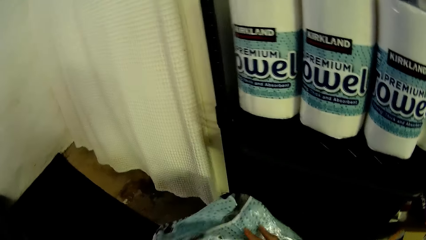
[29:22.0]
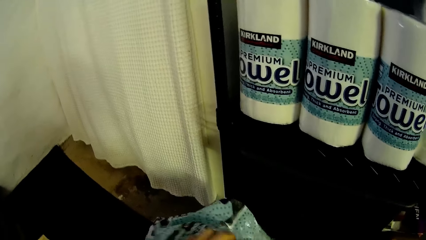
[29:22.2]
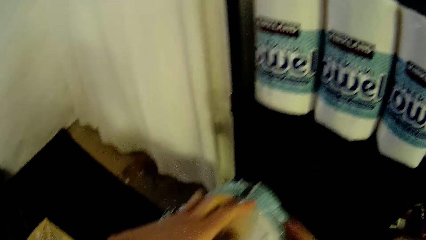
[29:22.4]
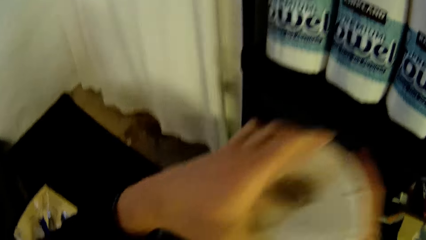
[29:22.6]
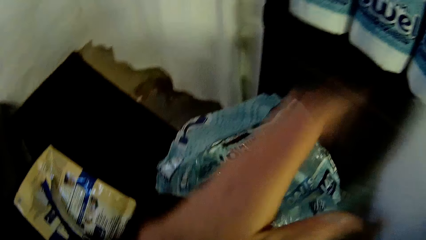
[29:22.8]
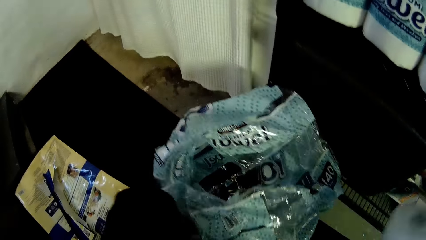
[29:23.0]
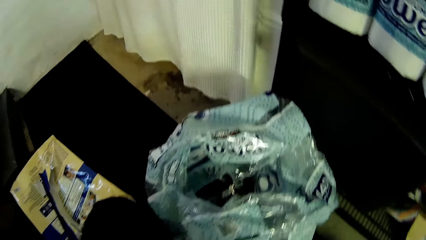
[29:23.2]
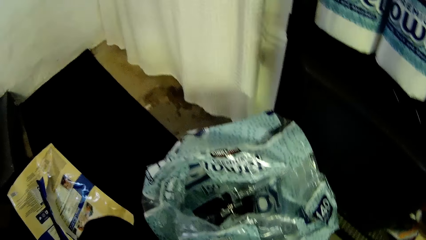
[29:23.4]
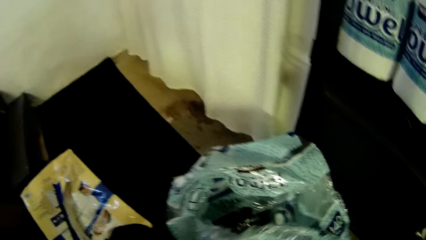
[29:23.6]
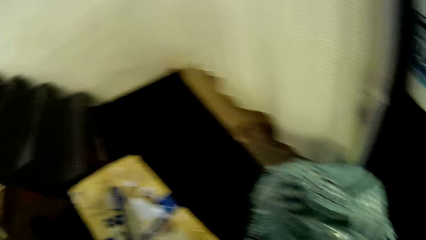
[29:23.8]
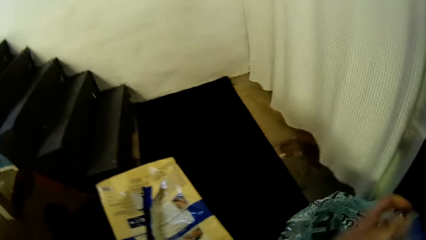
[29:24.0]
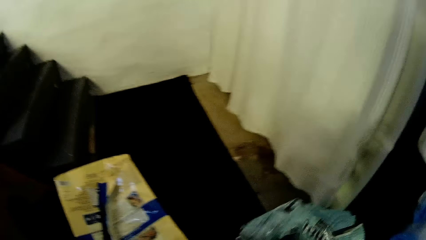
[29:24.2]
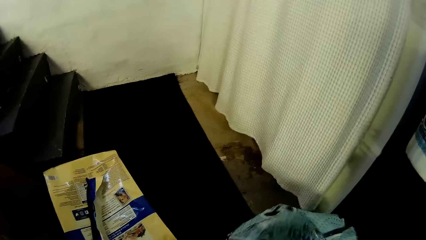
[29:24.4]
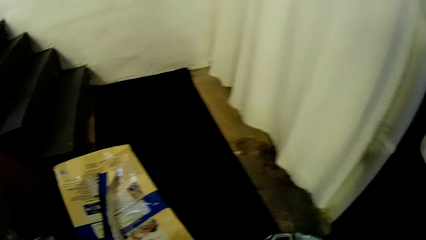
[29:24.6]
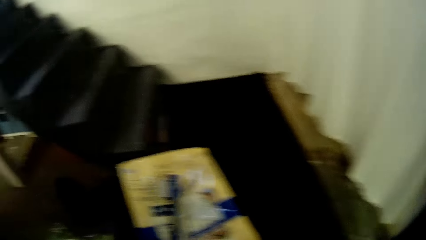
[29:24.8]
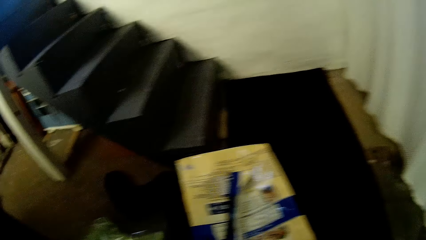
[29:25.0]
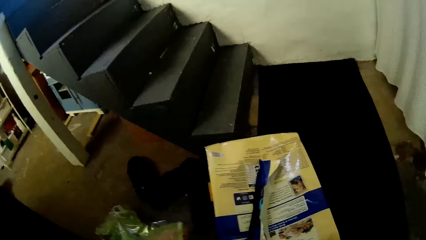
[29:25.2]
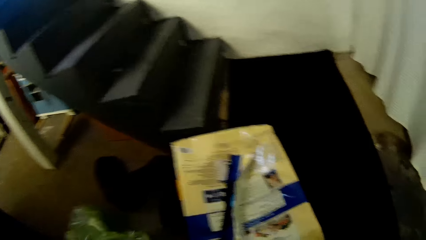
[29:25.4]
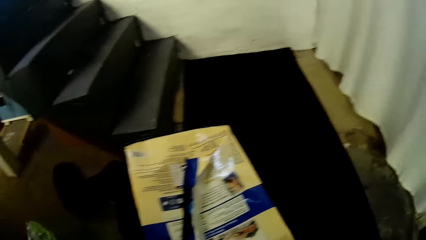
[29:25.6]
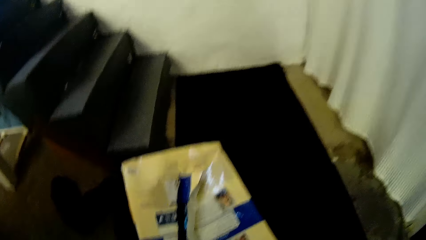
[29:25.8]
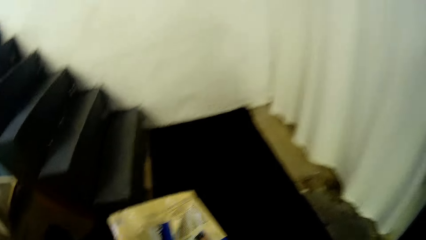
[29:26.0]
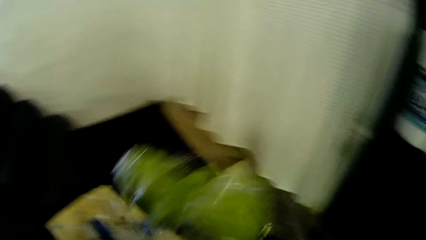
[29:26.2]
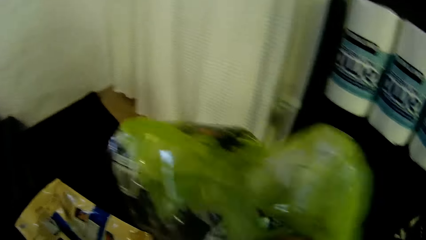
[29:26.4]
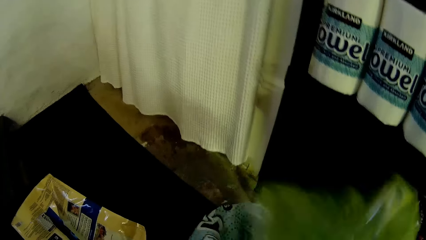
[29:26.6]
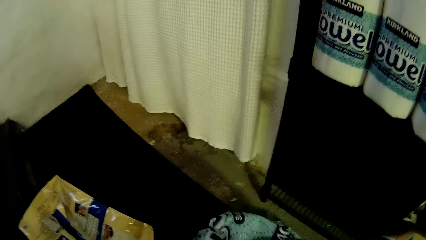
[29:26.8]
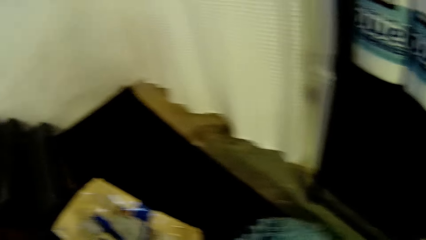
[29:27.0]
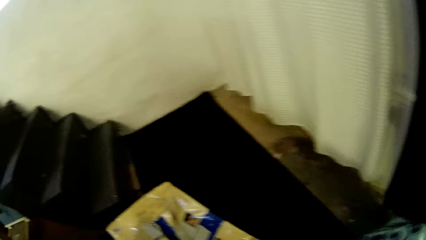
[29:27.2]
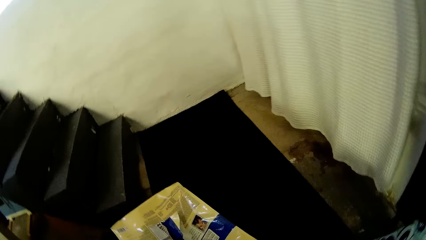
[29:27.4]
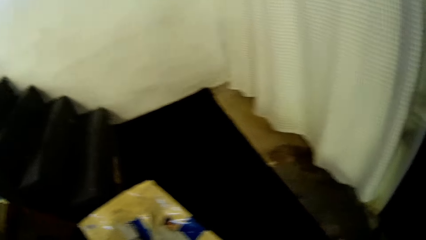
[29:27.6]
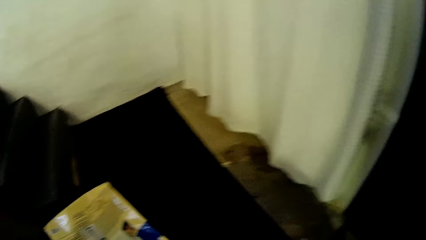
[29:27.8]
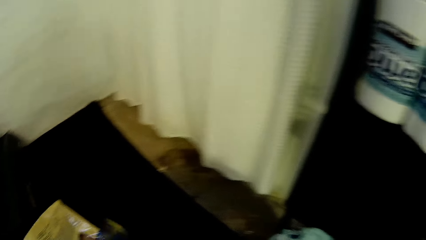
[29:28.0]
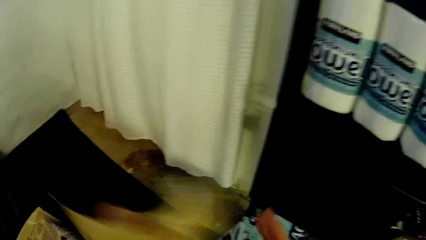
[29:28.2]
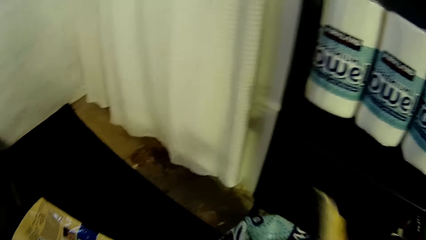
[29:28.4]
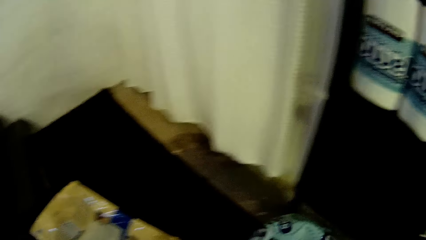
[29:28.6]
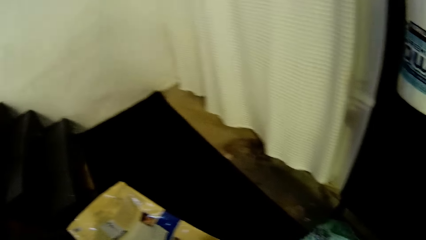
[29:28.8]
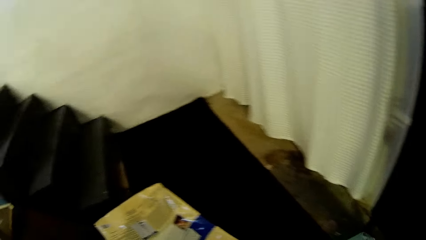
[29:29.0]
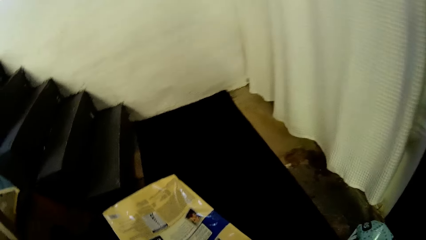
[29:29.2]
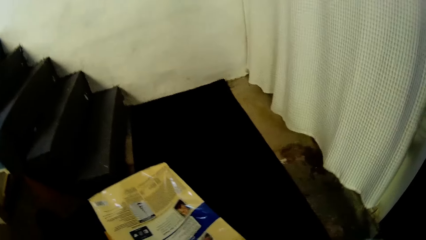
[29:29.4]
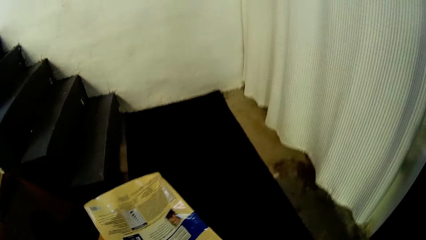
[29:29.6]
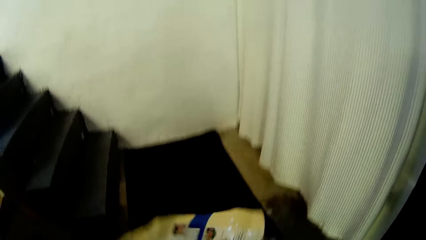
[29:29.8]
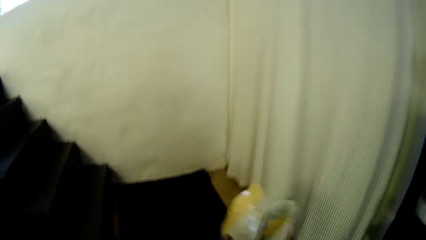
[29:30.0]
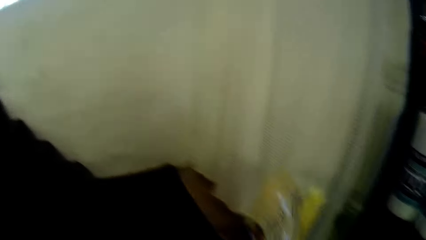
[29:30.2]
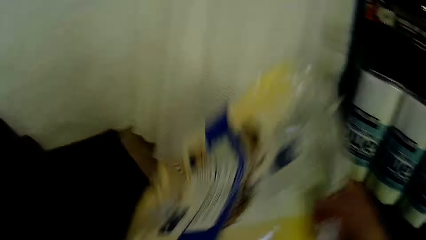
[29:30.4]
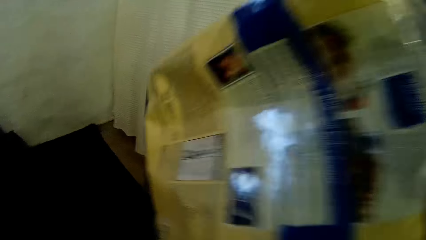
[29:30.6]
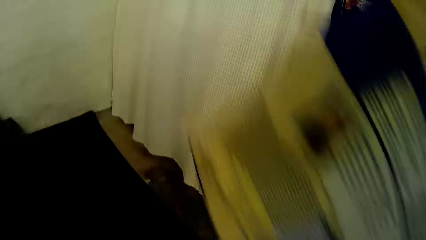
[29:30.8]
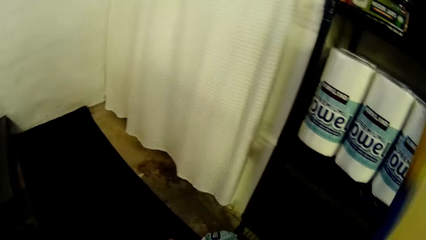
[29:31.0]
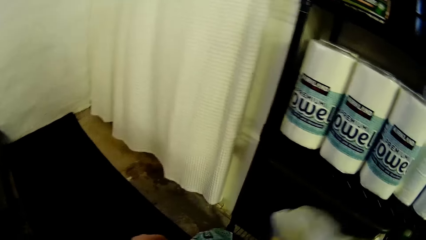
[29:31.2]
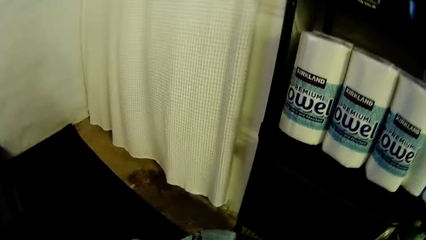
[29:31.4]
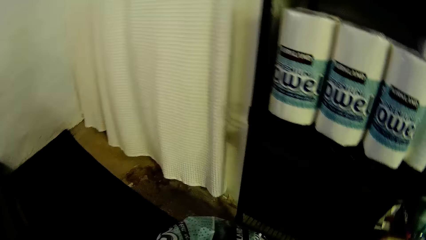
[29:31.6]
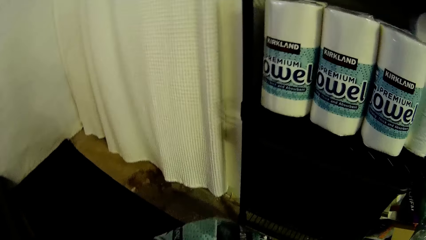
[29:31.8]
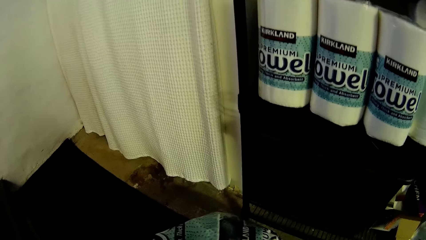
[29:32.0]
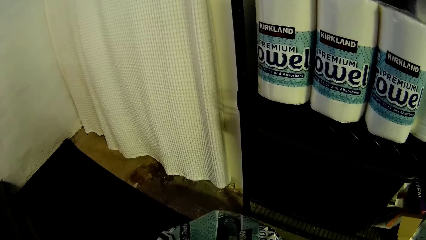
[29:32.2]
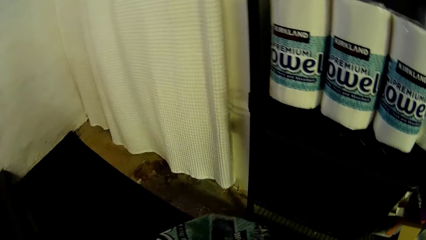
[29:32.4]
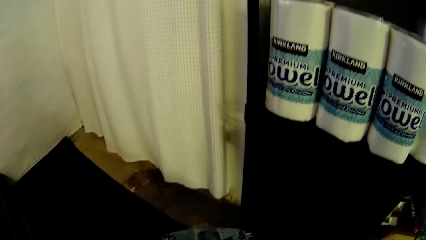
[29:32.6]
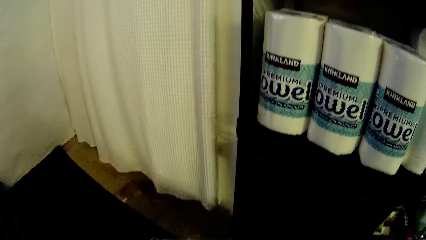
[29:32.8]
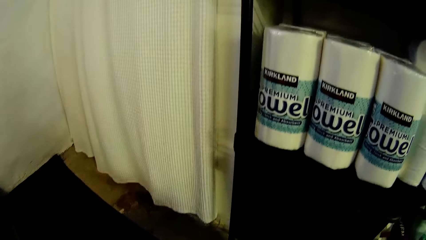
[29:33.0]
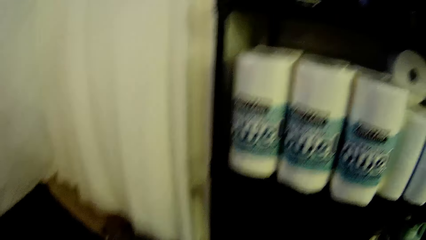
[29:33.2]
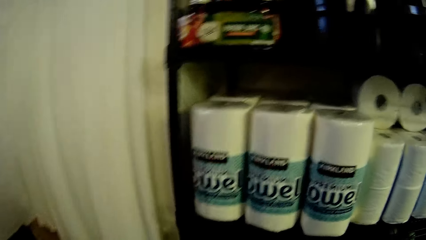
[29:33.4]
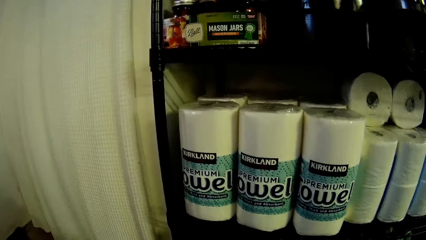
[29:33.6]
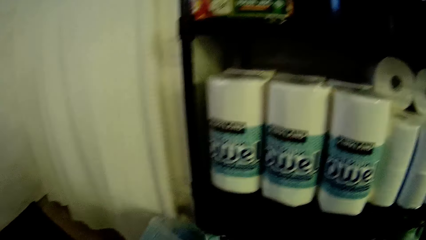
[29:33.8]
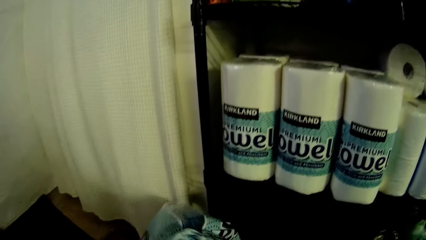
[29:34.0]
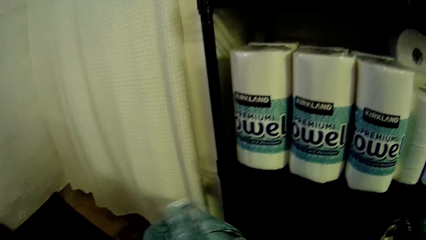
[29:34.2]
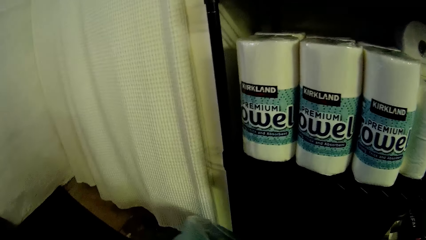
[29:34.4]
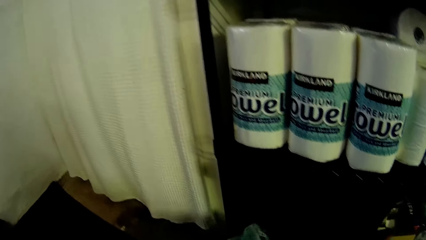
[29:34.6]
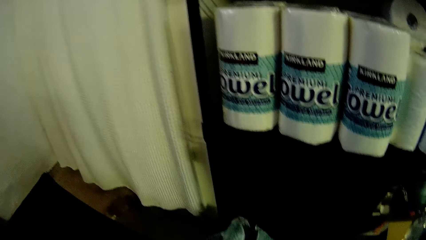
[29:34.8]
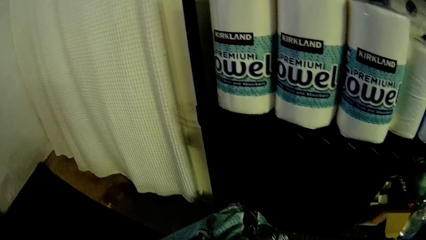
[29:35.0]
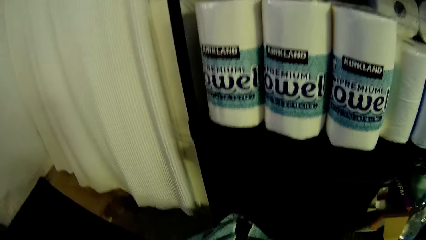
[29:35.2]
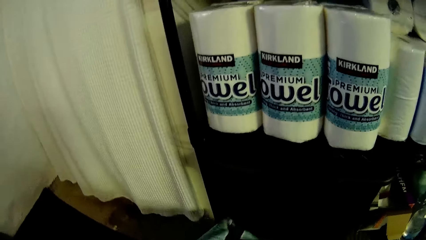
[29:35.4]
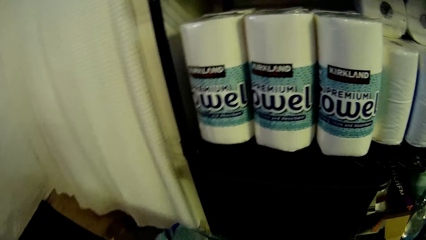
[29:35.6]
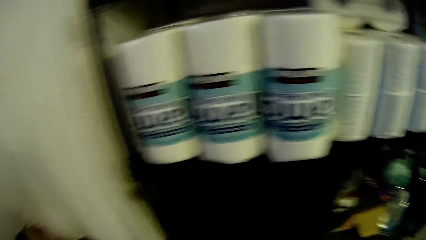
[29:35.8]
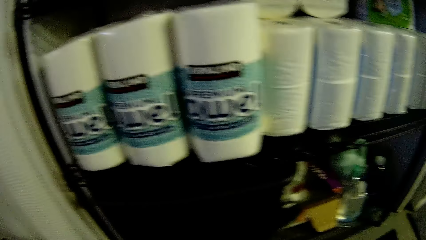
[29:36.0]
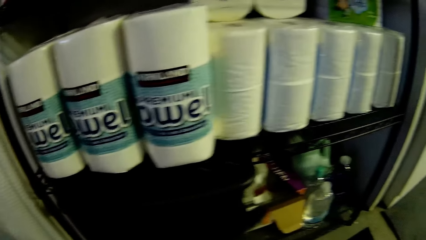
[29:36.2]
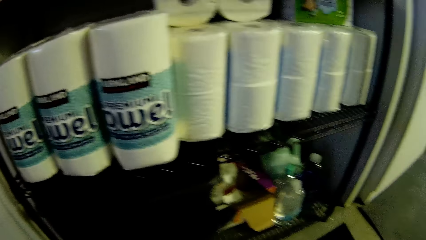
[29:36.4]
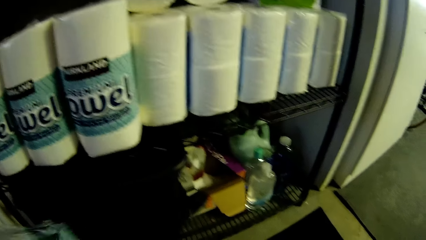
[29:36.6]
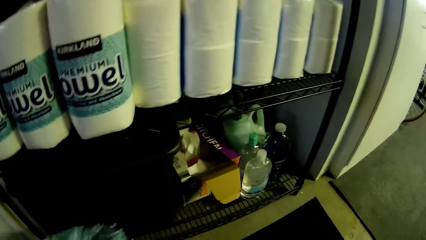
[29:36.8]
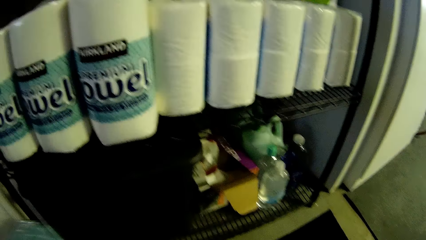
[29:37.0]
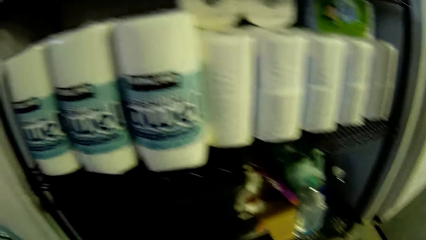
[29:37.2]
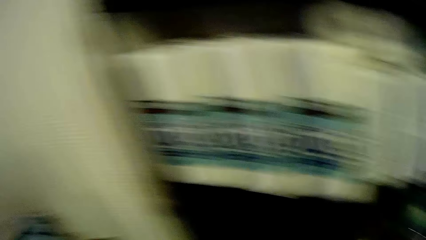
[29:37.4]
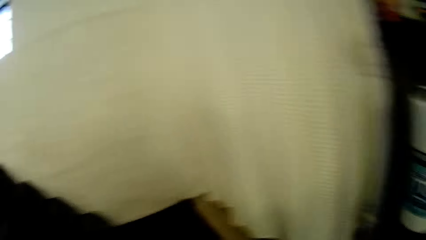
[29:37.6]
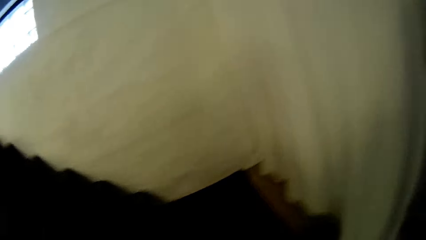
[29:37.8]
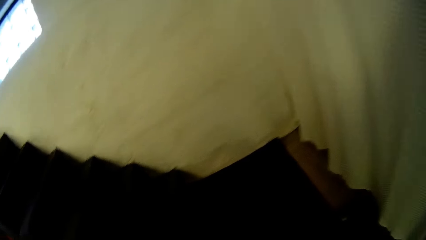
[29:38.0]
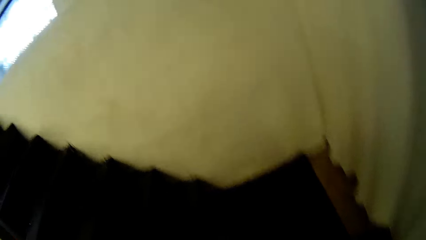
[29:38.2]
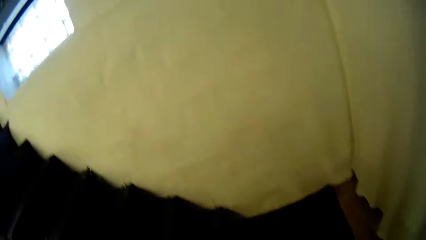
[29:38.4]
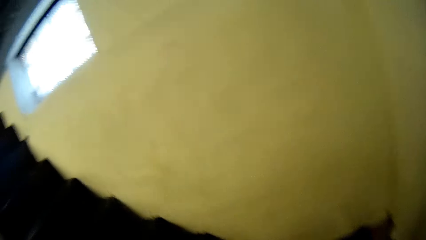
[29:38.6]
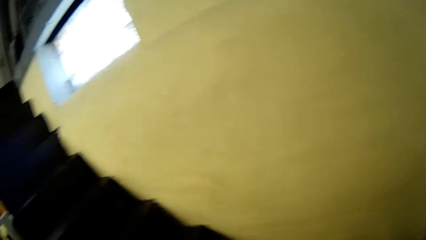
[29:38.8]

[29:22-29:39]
The camera wearer removes a toilet roll from a pack with his left hand. He passes the toilet roll to his right hand. He puts a paper inside another paper. He picks a paper from the floor. He puts a paper inside another paper. He picks a paper from the floor. He puts a paper inside another paper. He picks a paper from the floor. He carries an empty pack of toilet roll with his right hand. He puts a paper inside another paper.
